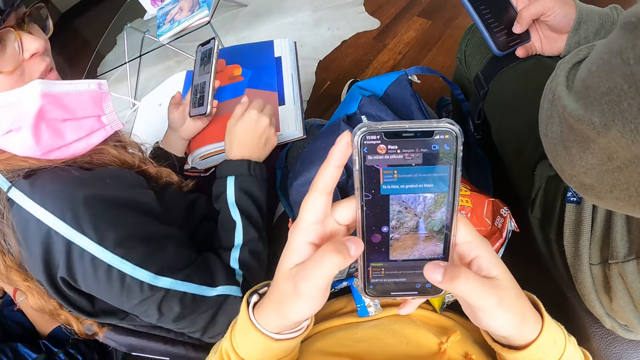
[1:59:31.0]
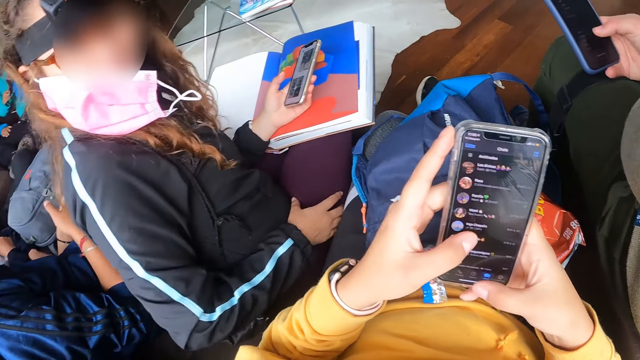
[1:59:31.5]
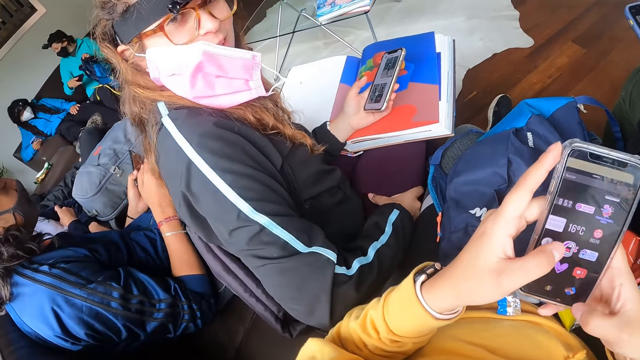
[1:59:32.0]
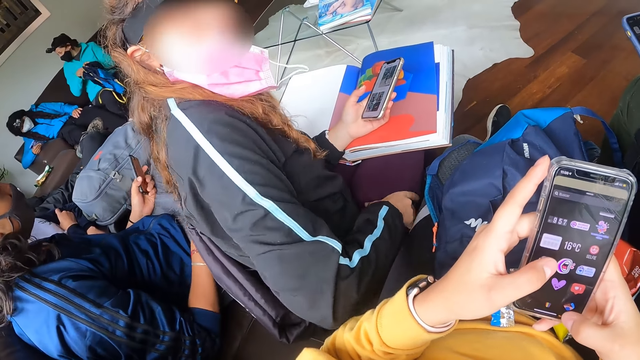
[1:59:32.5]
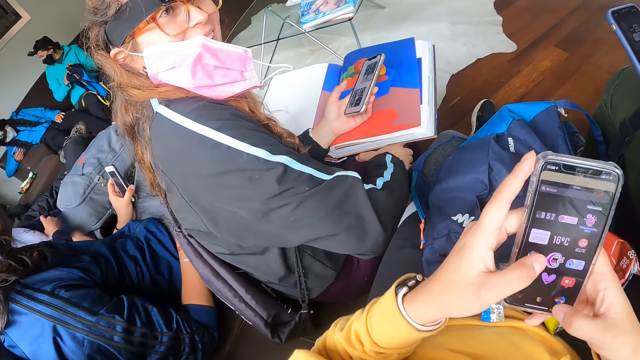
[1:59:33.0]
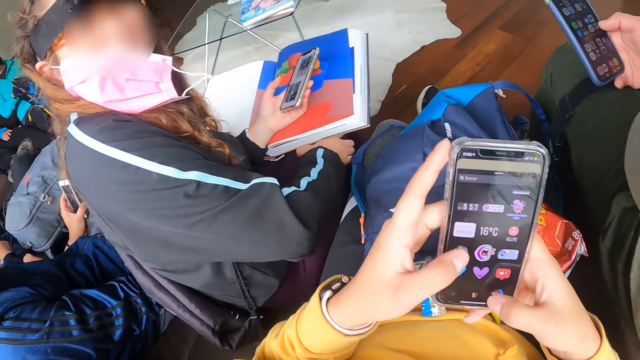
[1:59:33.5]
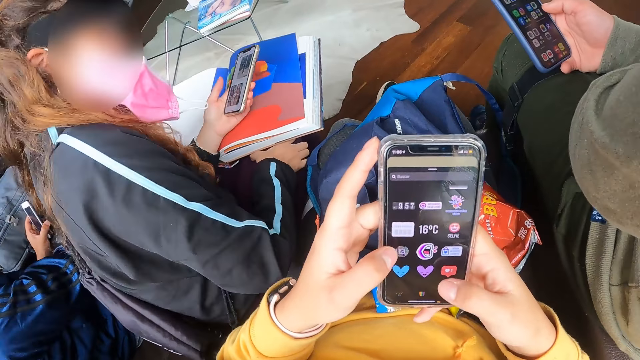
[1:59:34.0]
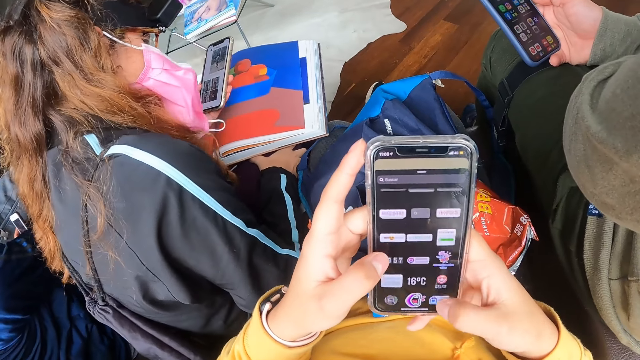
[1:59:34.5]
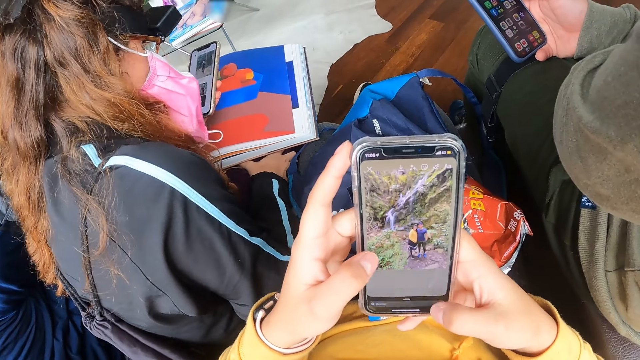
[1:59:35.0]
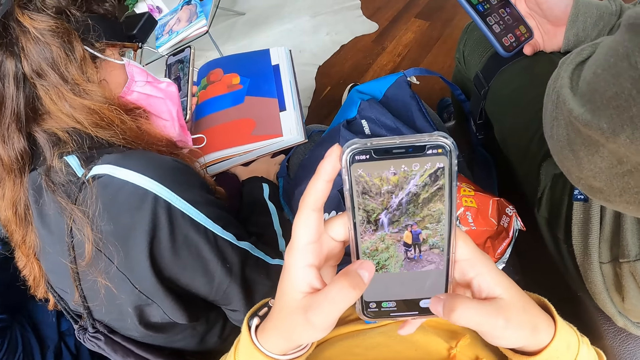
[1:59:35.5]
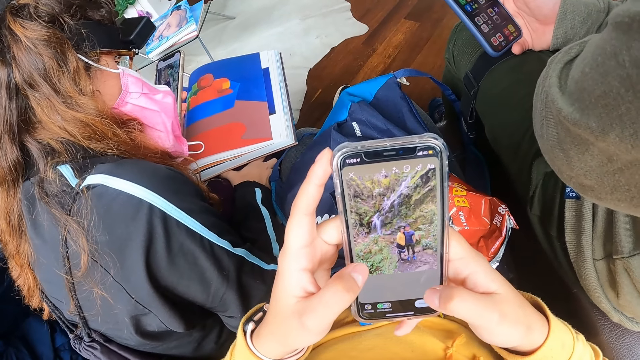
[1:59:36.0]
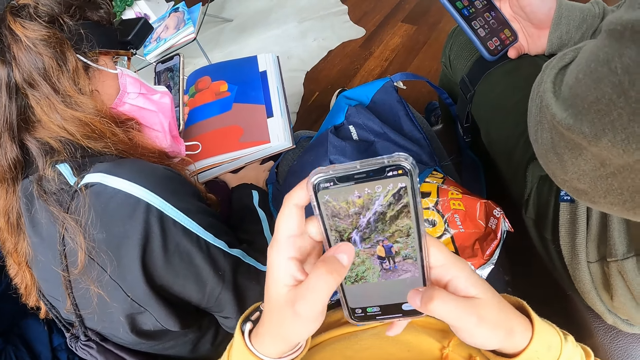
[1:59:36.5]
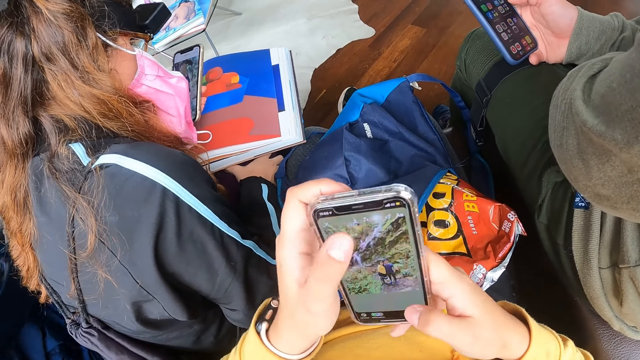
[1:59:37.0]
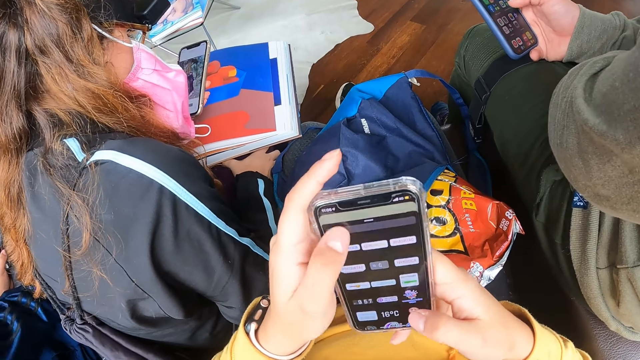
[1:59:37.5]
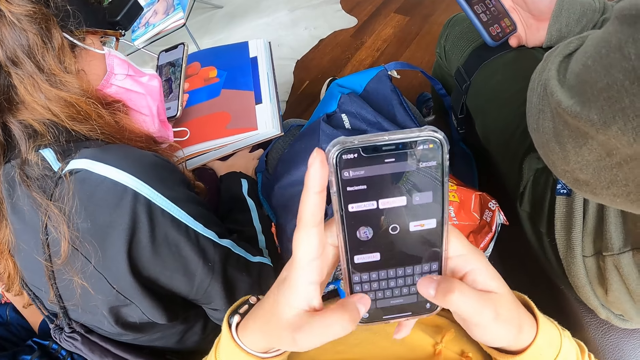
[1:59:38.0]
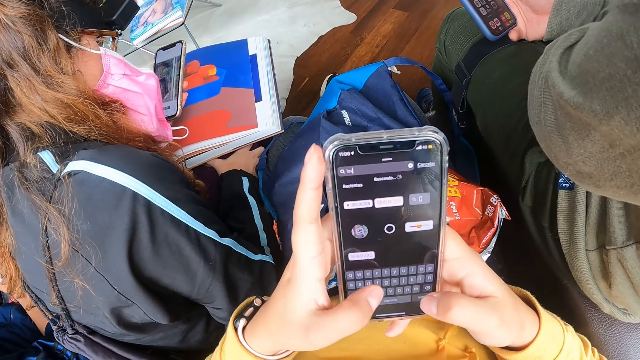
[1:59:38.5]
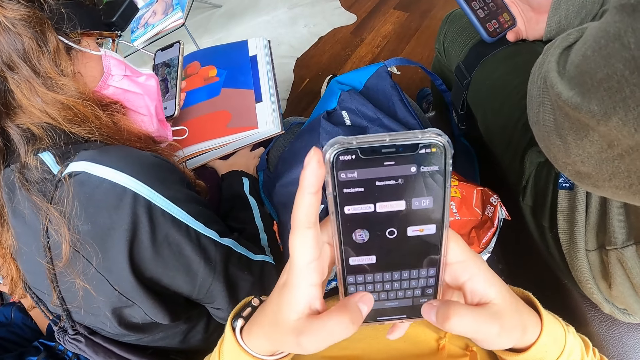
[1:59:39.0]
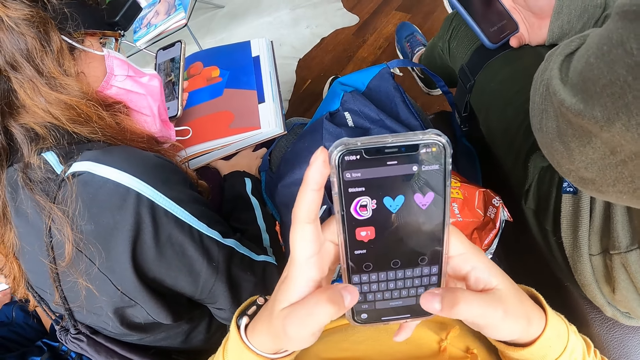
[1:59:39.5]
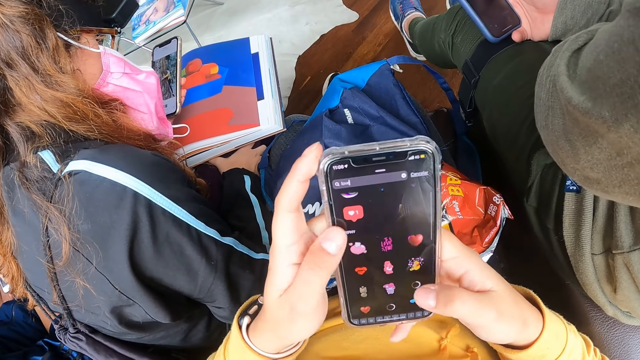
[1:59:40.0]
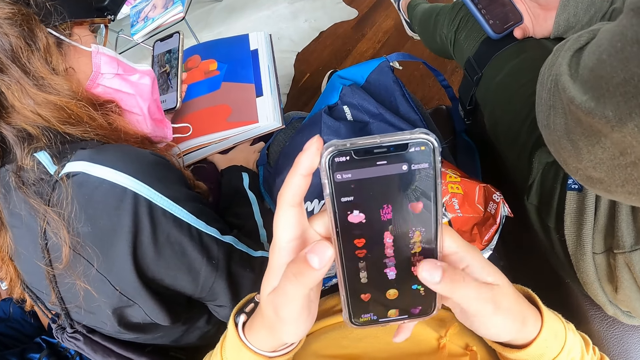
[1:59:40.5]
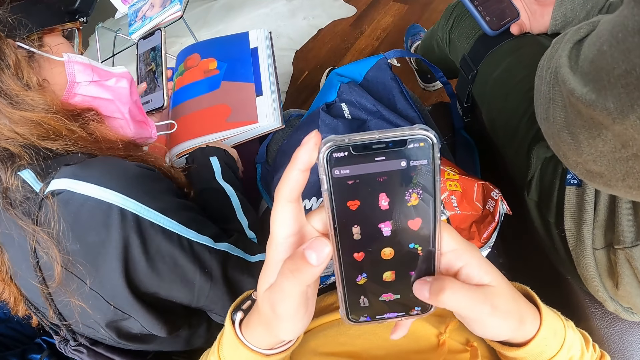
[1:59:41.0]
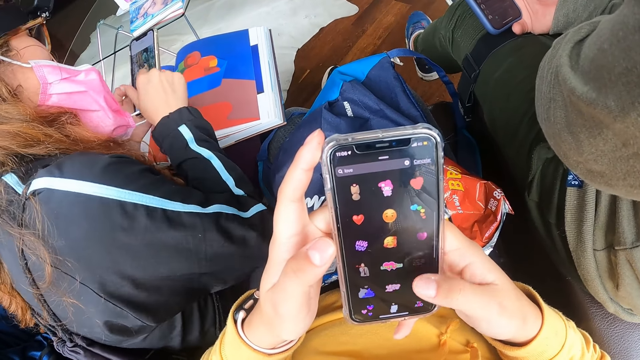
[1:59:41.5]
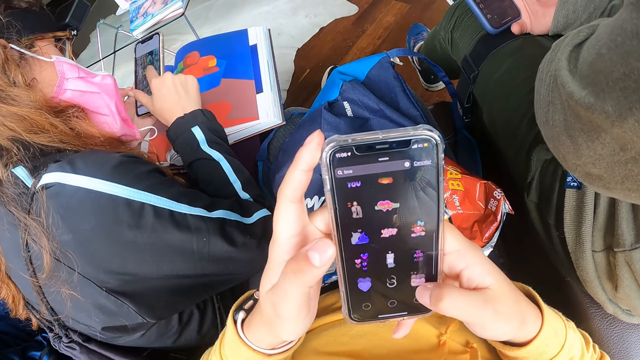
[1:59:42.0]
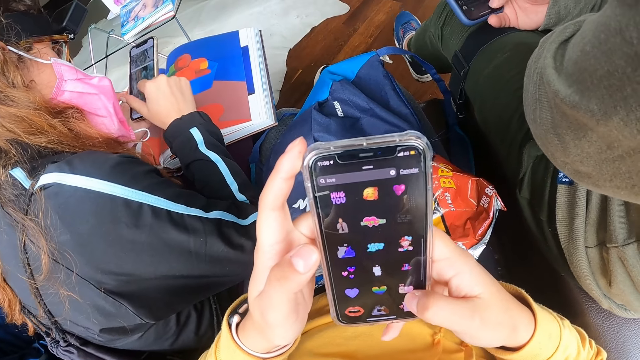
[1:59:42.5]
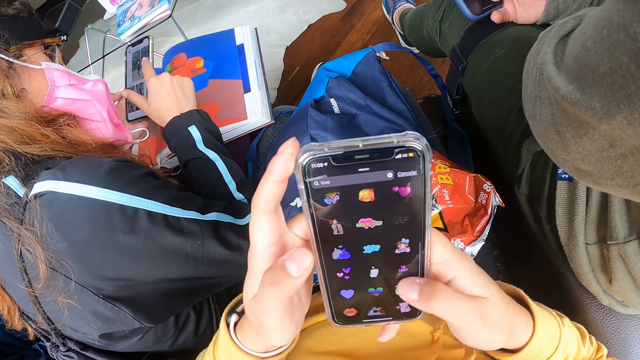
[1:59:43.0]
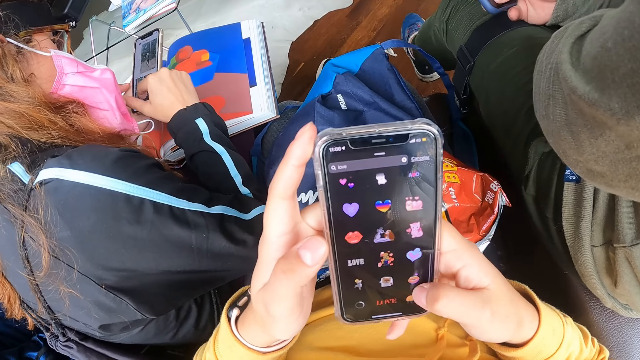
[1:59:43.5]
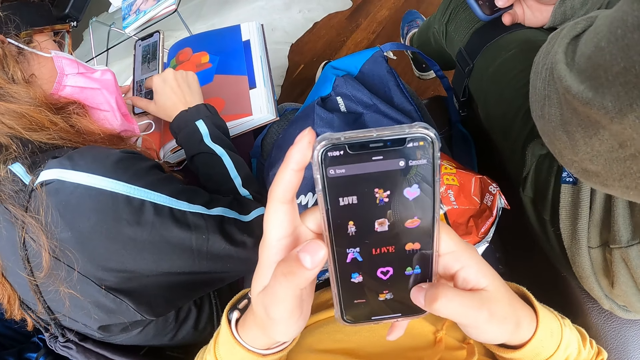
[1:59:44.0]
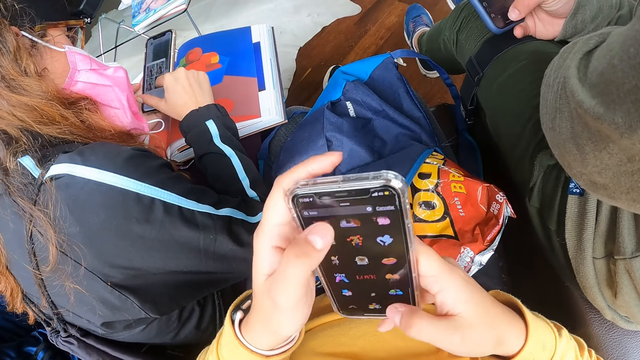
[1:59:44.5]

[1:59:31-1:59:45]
The woman holds the phone with her left hand. The camera wearer holds the phone with both hands and operates the phone with both hands. Another woman holds a bag with both hands. The man holds the phone with his left hand. The first woman operates the phone with her left hand. The first woman operates the phone in her left hand with her right hand.

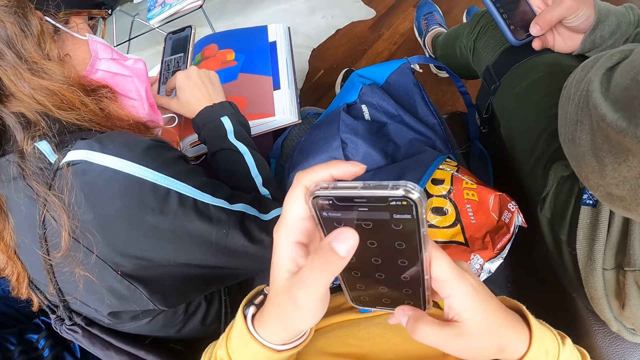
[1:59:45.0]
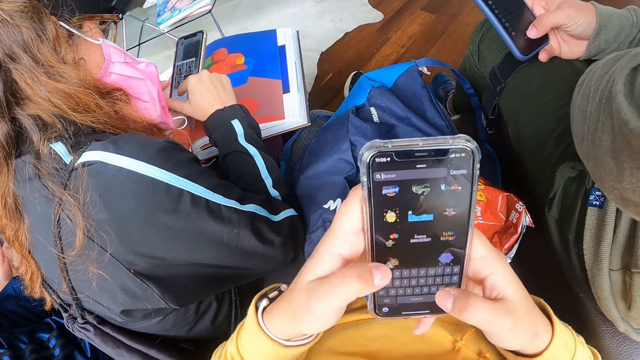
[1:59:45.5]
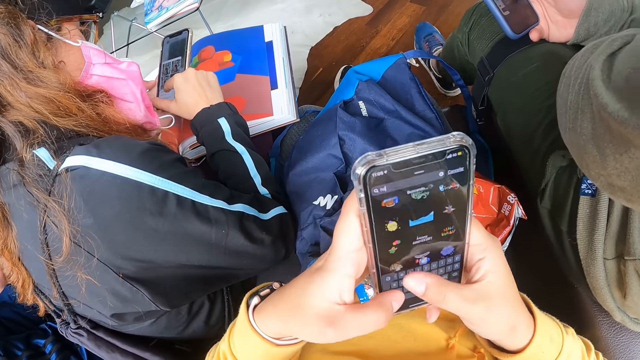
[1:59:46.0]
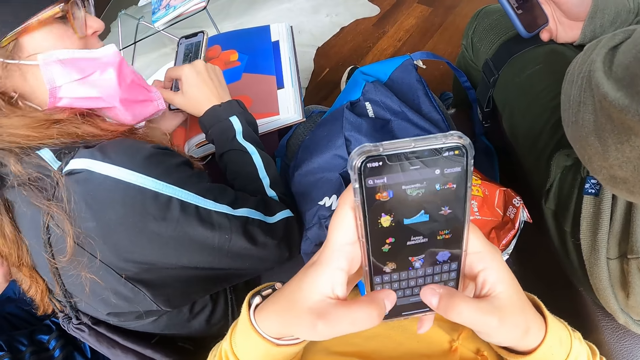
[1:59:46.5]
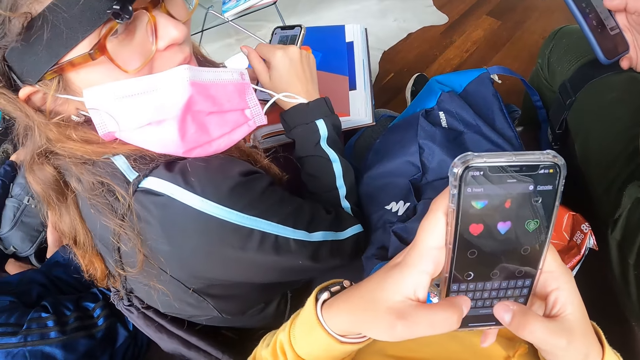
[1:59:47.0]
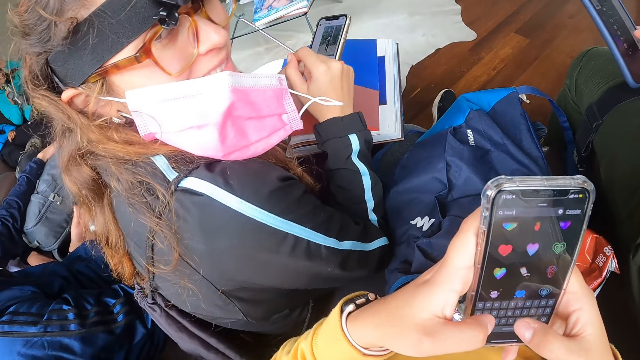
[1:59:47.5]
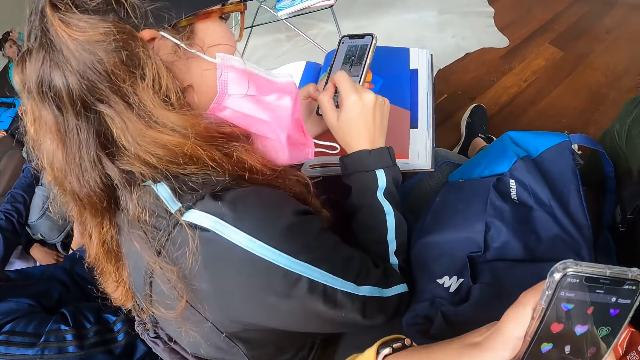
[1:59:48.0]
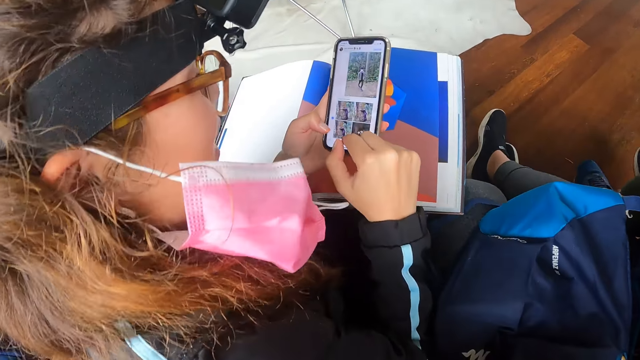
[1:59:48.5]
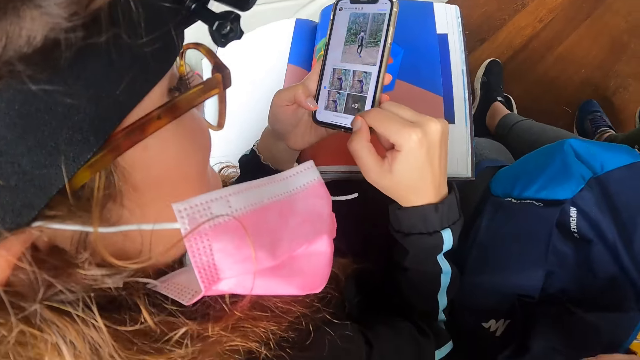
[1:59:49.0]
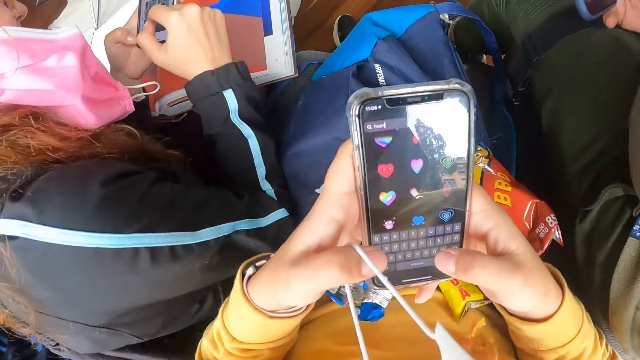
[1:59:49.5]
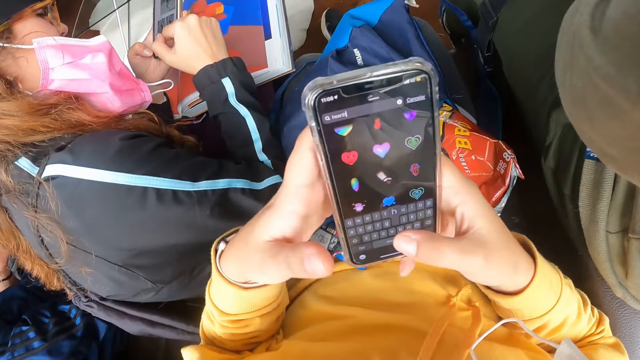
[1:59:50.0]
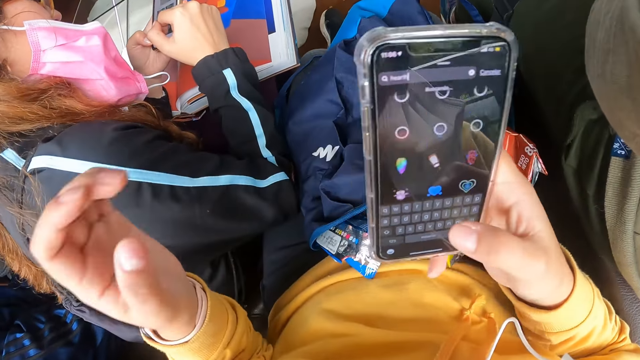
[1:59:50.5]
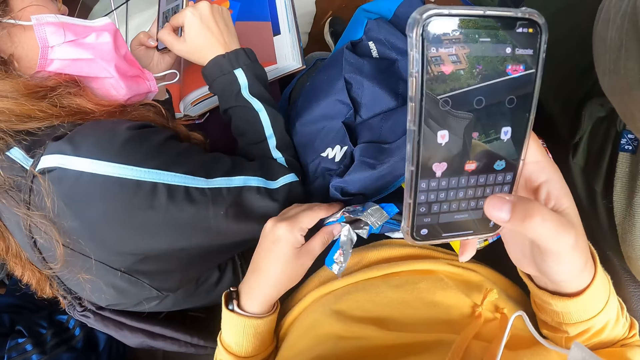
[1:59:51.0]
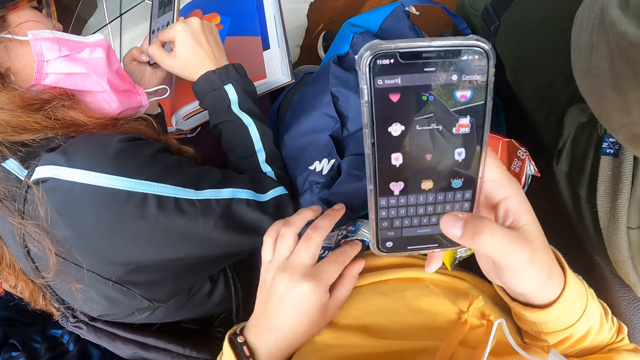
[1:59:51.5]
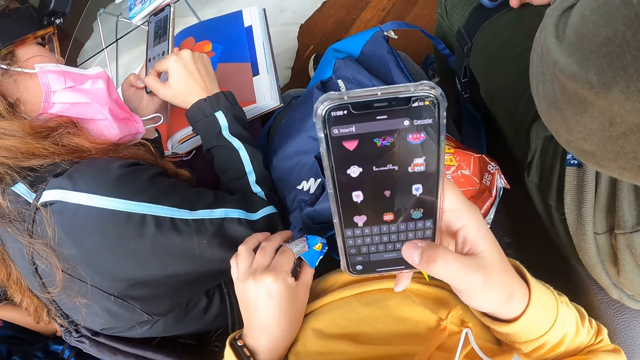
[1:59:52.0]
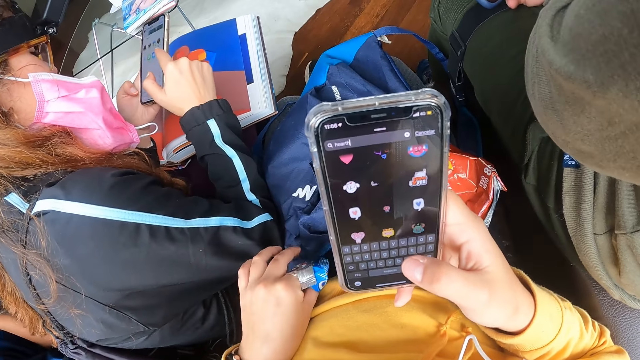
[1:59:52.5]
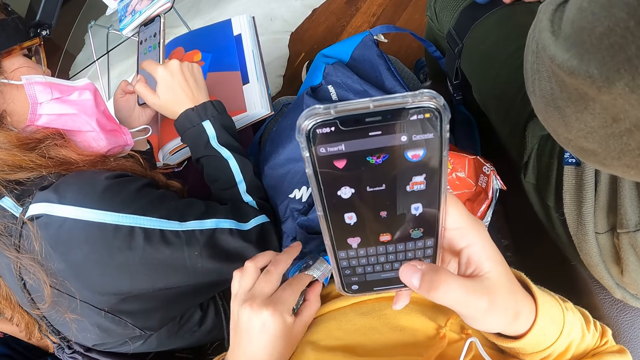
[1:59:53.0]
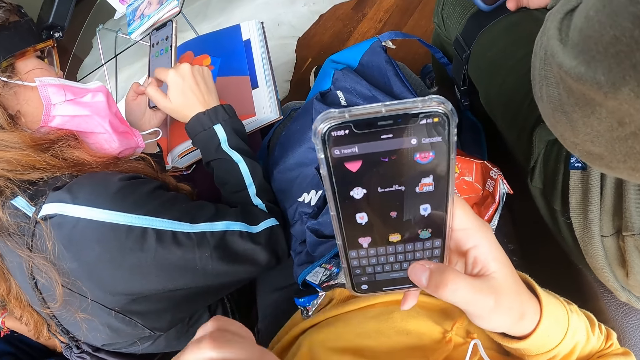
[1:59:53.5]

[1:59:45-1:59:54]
The woman adjusts her camera with her left hand. The camera wearer holds the phone with her right hand. She holds the biscuit pack with her left hand. She picks an Oreo biscuit in the biscuit pack with her left hand.
